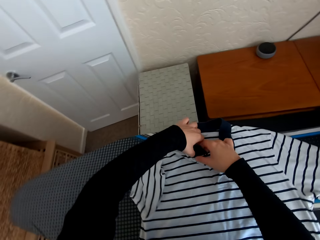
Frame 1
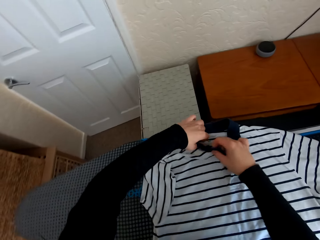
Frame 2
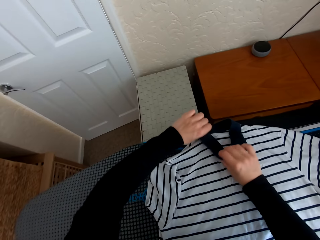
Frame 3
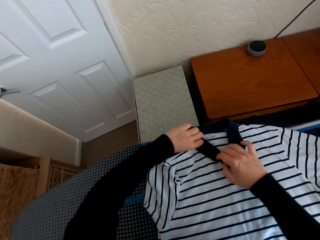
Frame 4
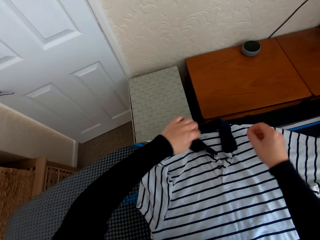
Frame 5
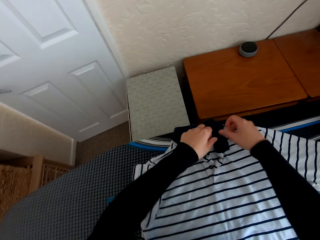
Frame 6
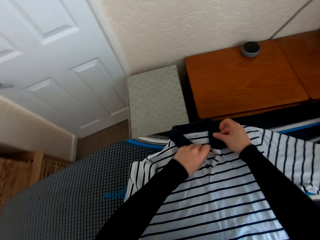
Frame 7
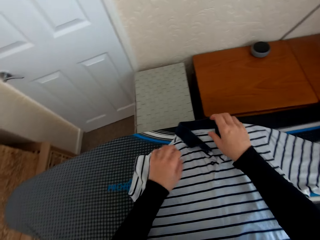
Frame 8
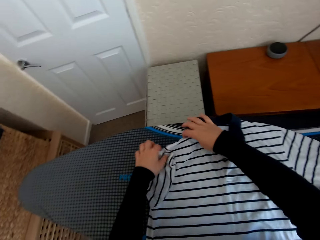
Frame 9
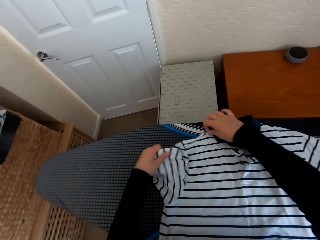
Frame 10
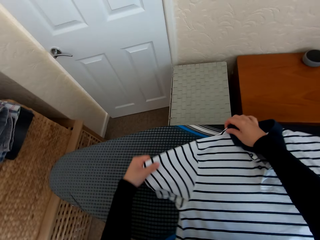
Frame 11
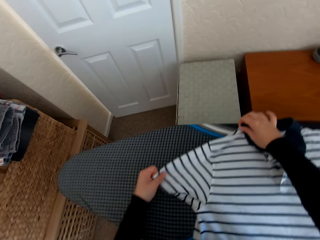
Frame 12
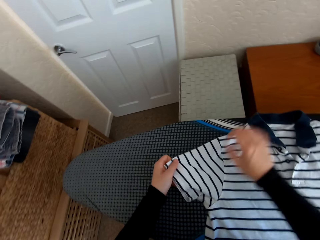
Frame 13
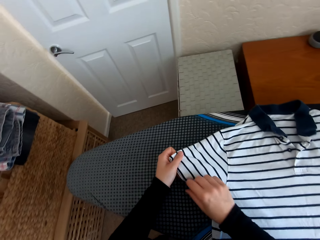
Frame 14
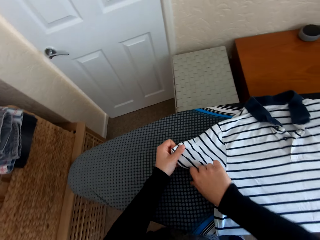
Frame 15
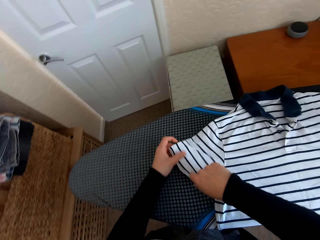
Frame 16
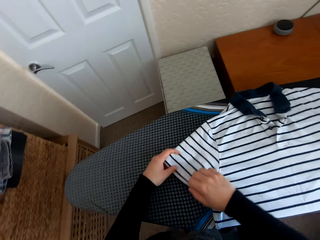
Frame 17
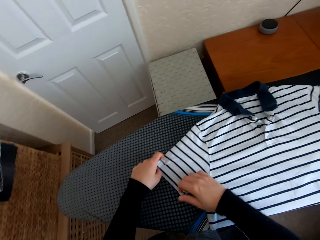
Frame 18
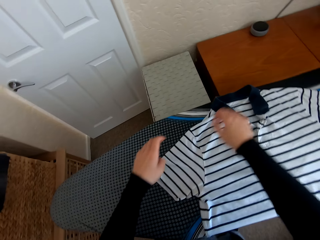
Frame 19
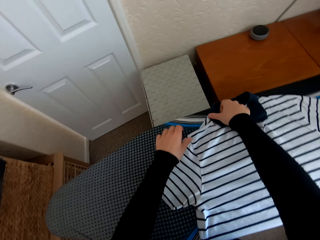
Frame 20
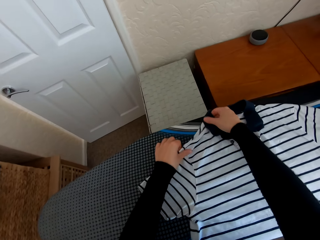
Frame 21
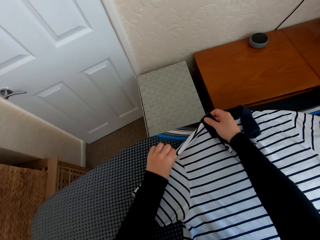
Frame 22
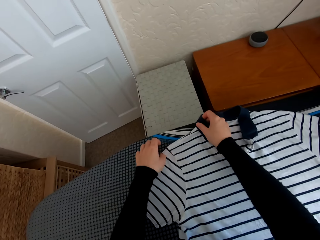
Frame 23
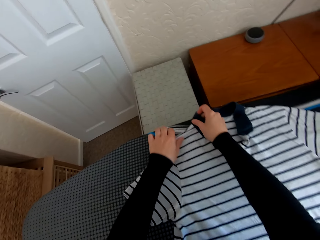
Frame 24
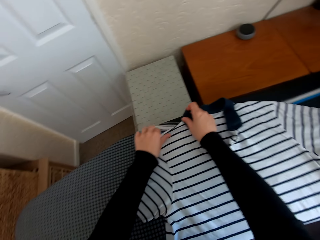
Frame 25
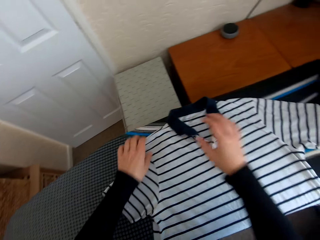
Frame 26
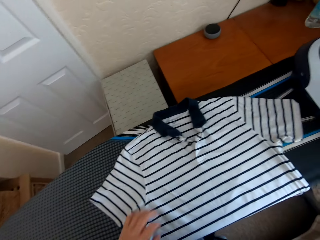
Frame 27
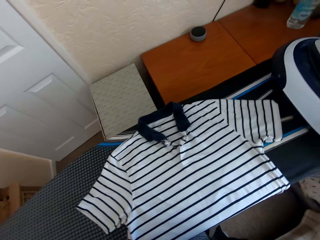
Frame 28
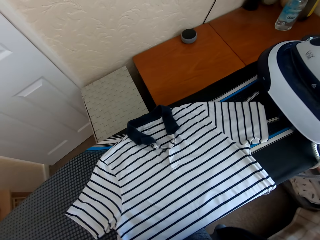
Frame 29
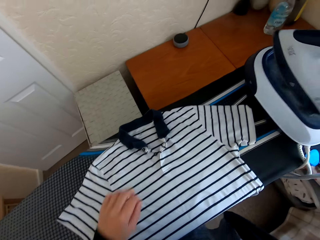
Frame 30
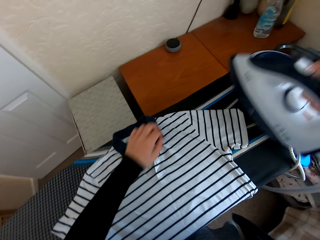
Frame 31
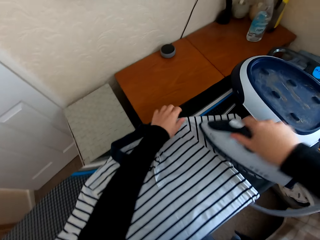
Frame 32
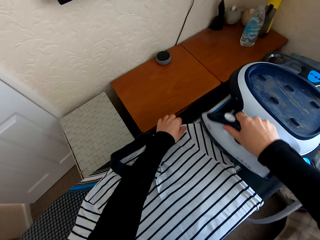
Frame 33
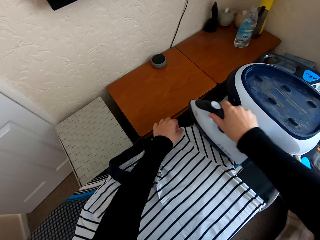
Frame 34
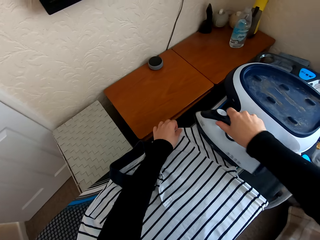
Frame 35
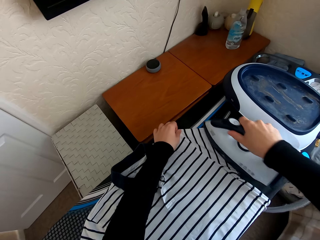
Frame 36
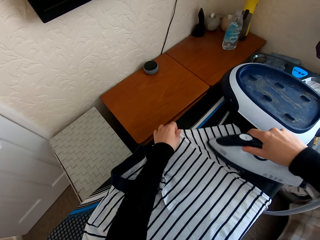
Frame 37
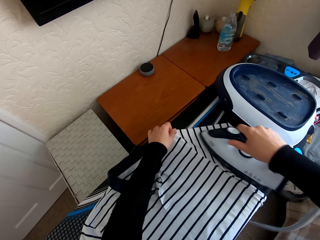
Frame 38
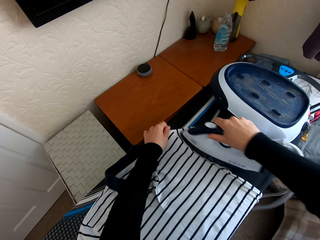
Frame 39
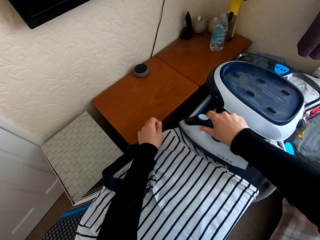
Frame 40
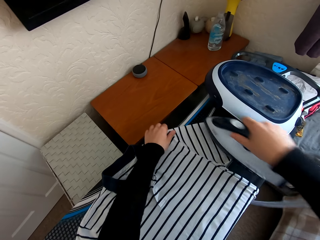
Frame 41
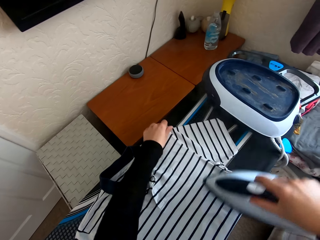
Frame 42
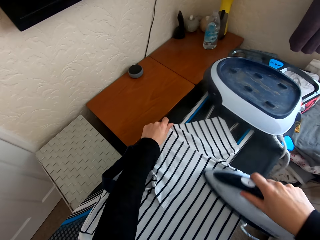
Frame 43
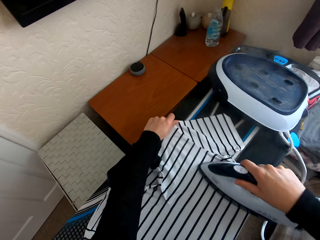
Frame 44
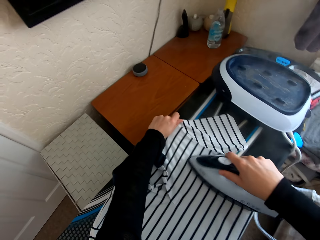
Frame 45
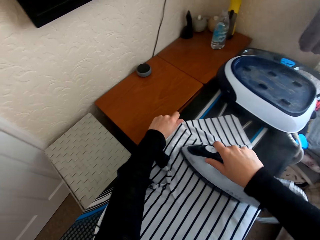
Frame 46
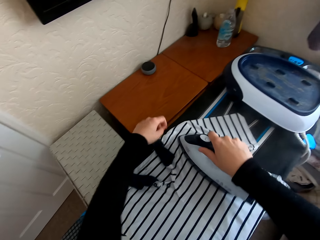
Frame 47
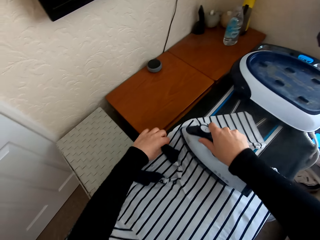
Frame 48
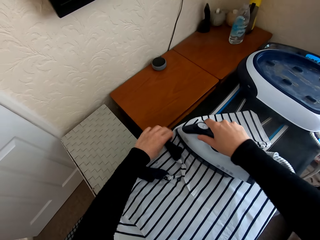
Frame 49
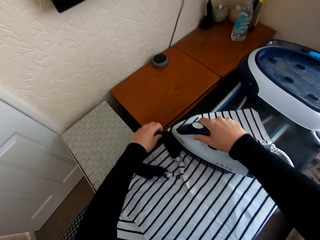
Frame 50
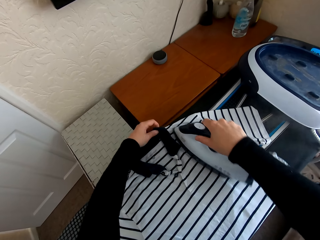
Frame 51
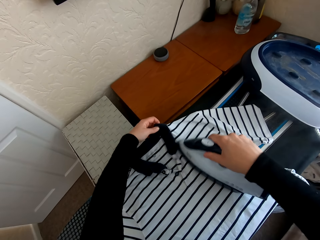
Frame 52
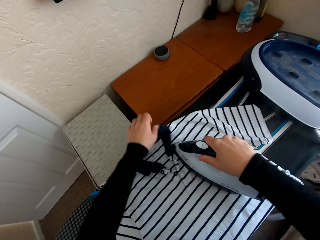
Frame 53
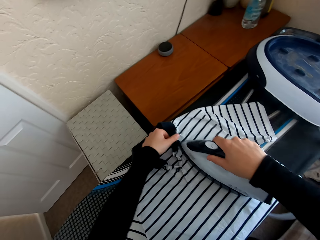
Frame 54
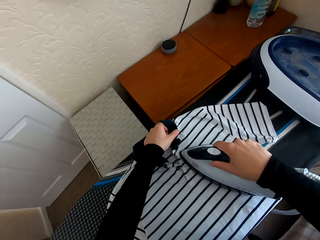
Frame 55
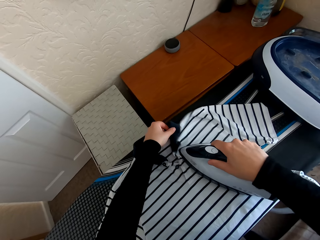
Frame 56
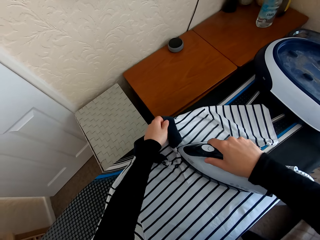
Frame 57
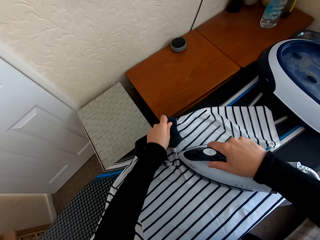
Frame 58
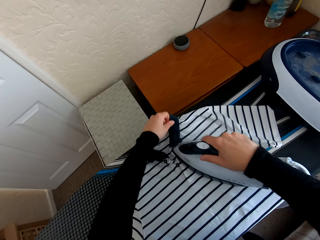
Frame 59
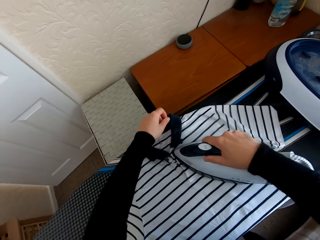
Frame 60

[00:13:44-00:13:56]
The camera wearer picks the iron box from the iron board hanger. They iron the shirt on the Brabantia iron board with the iron box.

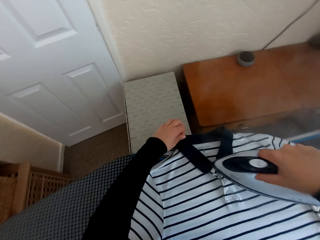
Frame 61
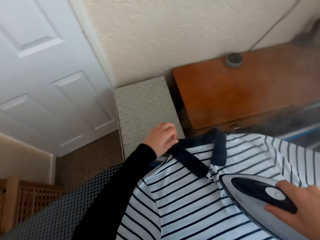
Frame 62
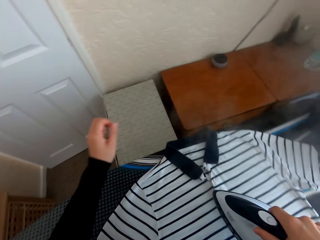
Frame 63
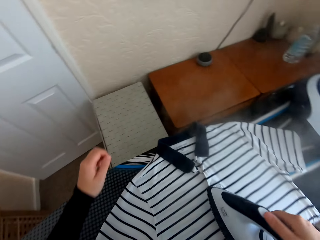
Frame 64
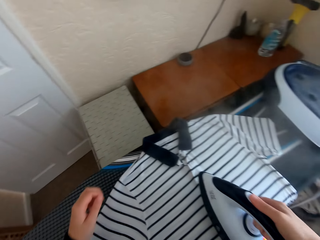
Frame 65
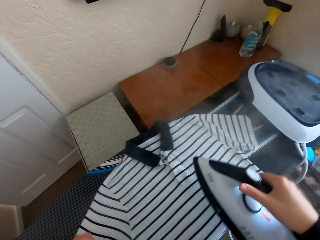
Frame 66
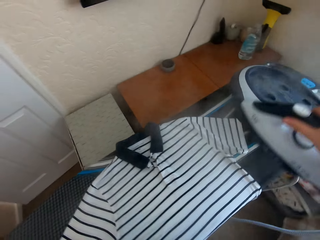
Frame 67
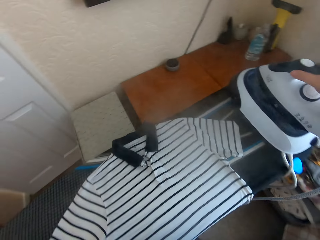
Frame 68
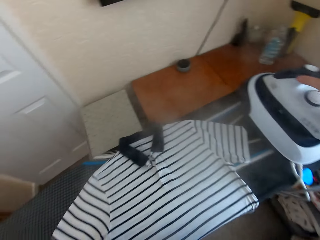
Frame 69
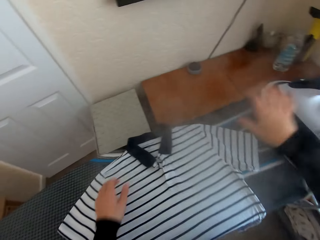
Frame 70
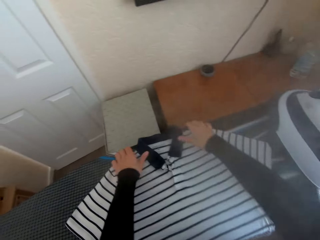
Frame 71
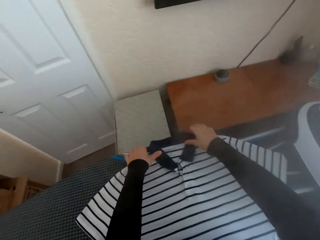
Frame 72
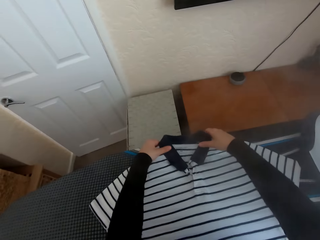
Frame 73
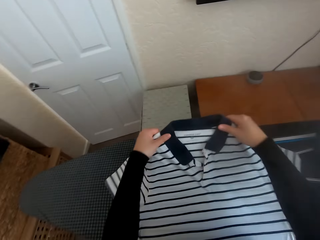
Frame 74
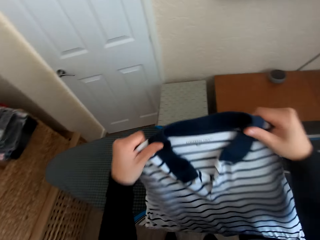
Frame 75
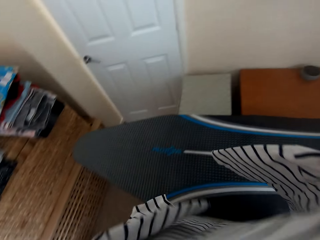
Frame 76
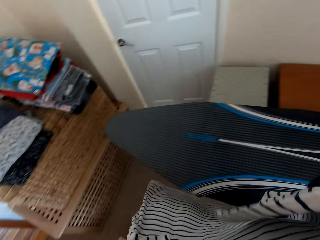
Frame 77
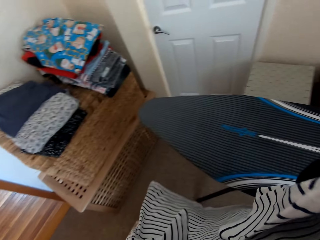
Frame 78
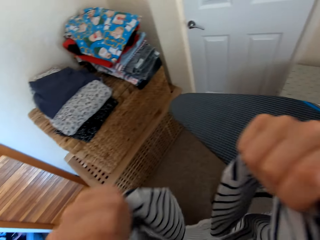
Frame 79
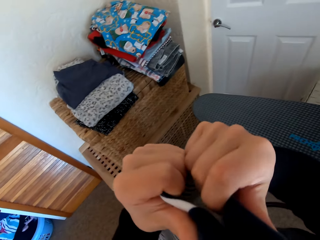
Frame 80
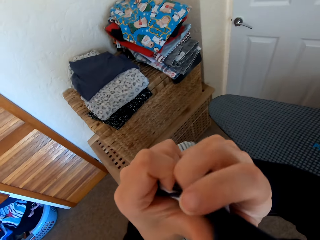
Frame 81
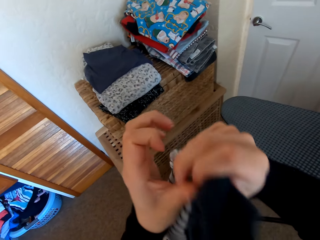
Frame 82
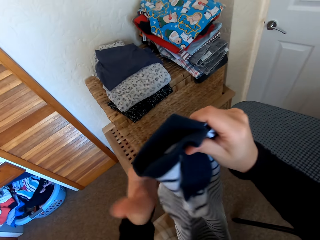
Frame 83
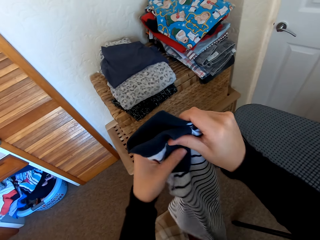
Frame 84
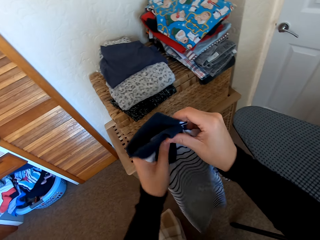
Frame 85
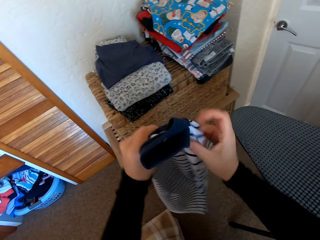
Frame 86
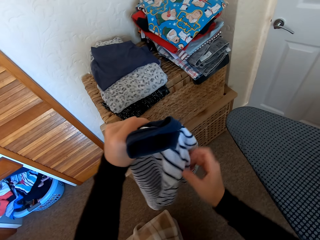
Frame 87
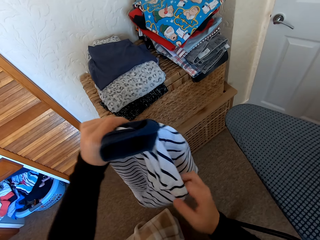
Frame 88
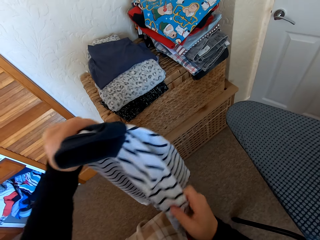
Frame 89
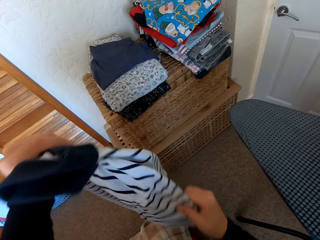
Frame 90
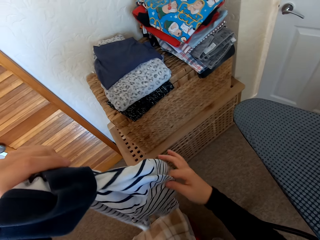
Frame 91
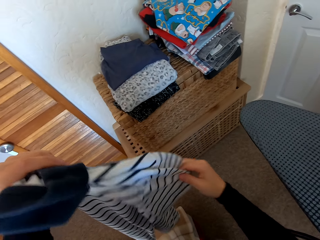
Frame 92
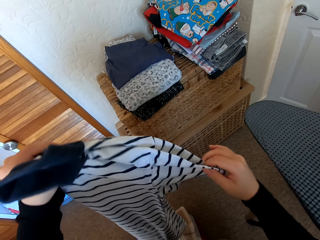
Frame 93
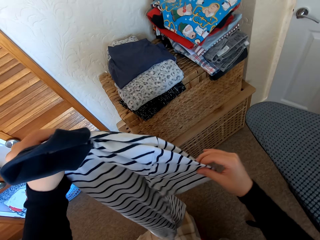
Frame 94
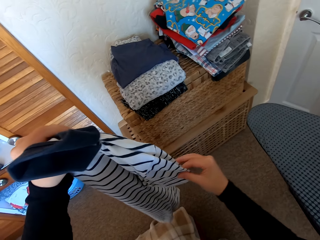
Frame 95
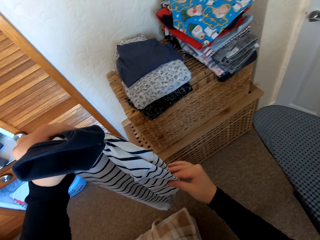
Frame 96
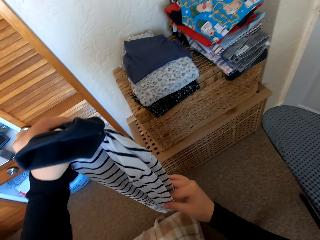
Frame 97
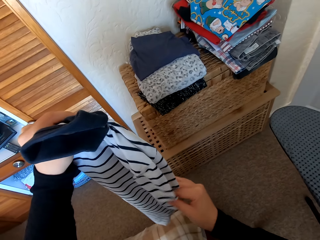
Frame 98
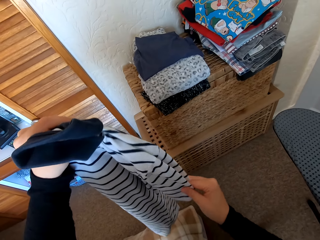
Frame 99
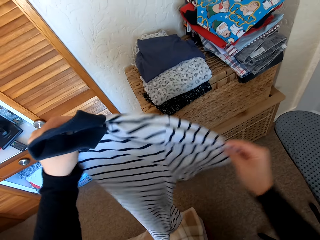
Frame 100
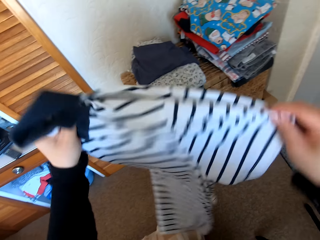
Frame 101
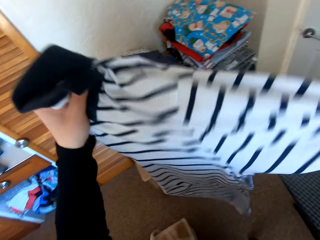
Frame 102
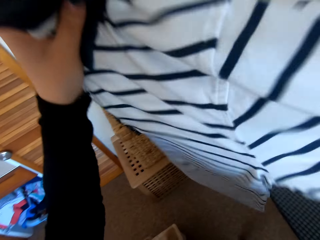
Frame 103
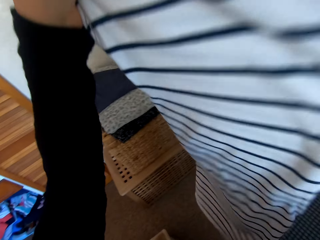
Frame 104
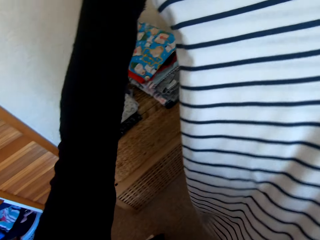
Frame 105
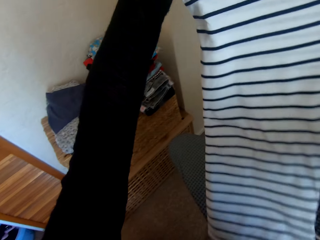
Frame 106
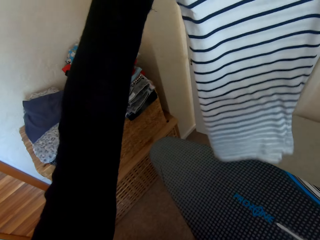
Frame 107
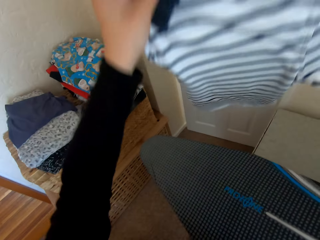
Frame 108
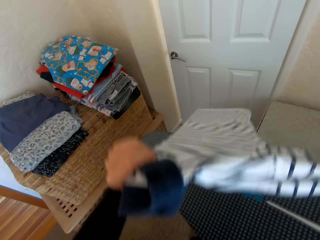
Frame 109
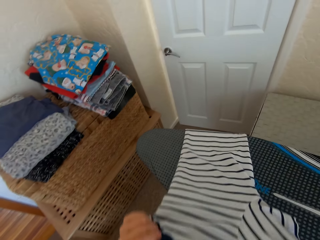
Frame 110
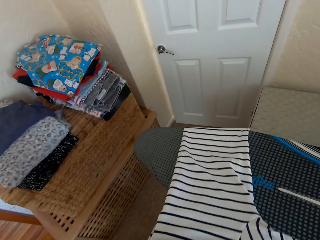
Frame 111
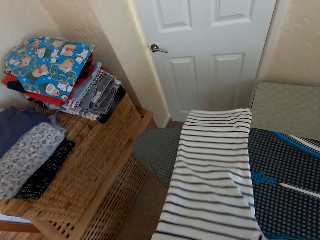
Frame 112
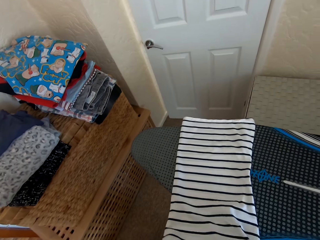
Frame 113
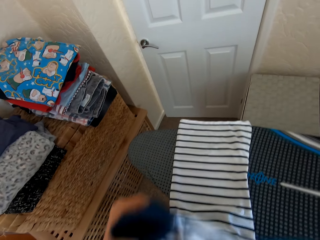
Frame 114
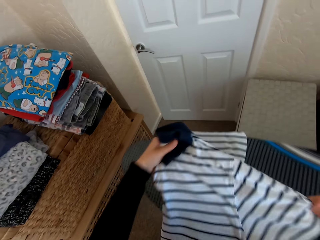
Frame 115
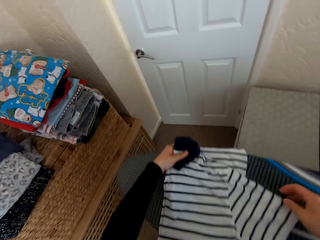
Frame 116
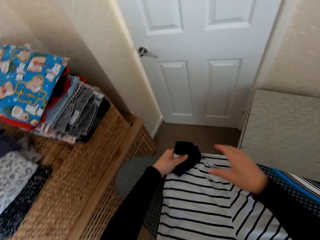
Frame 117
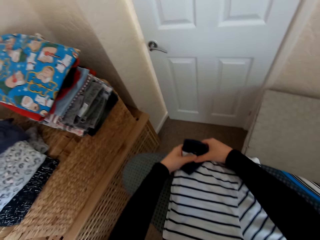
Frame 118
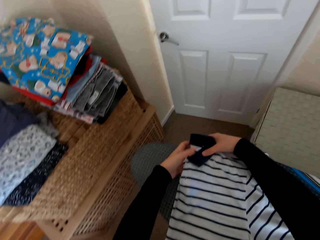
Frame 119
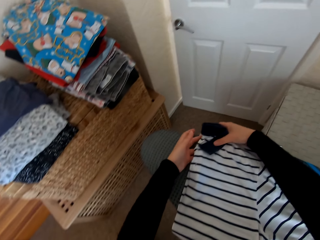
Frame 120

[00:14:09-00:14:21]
The camera wearer puts the iron box on the iron board hanger. They fold the shirt.
